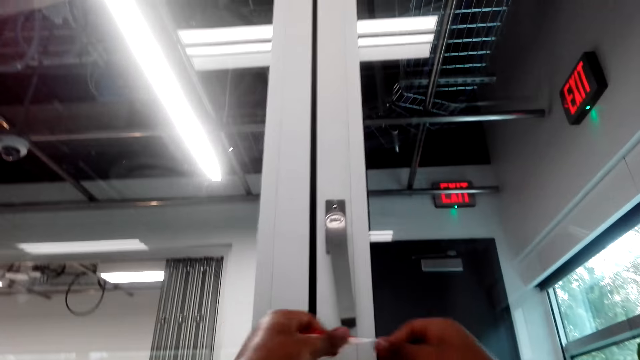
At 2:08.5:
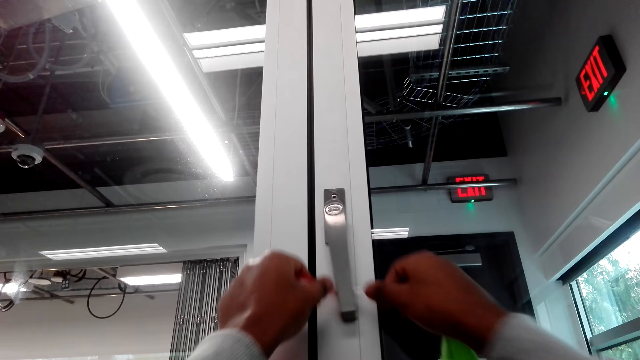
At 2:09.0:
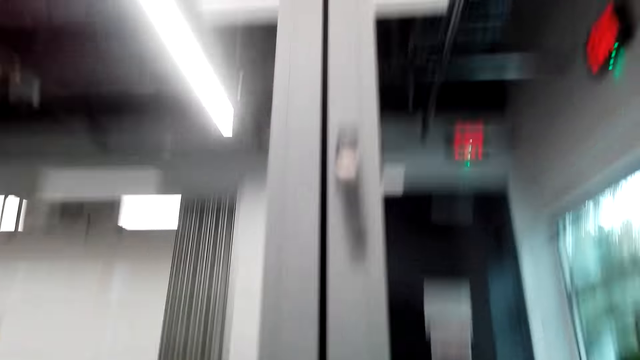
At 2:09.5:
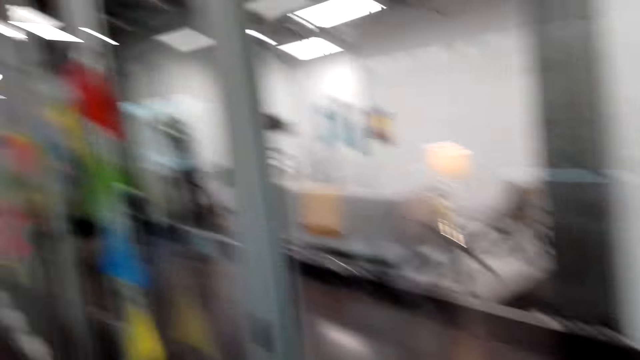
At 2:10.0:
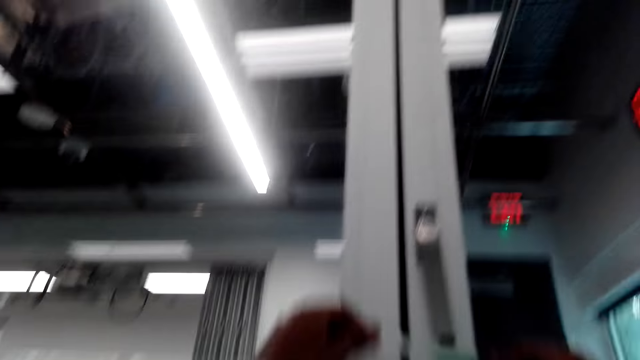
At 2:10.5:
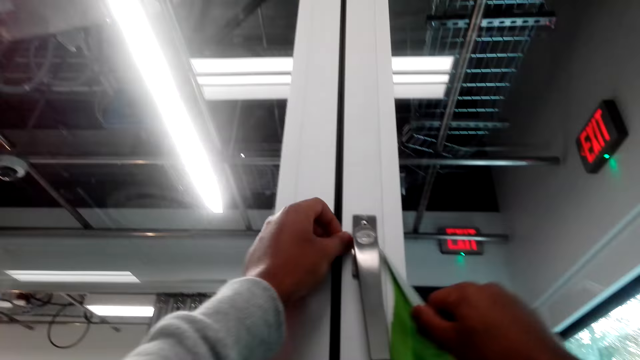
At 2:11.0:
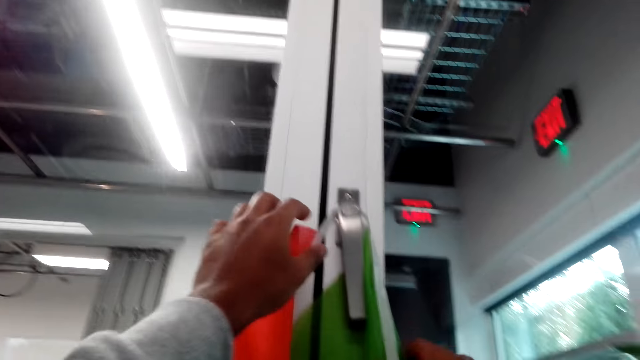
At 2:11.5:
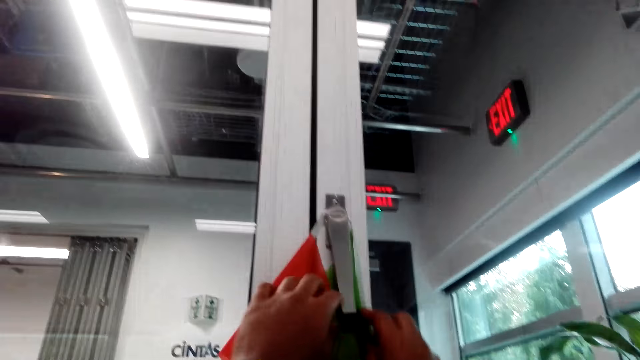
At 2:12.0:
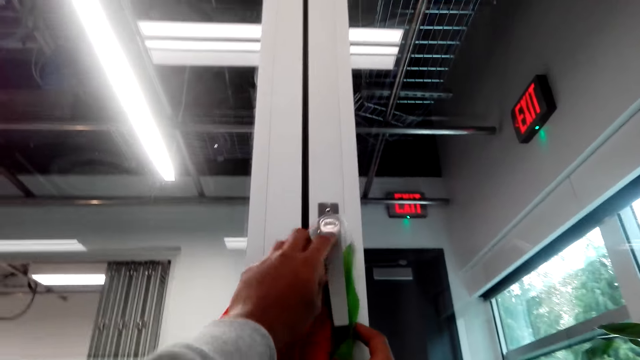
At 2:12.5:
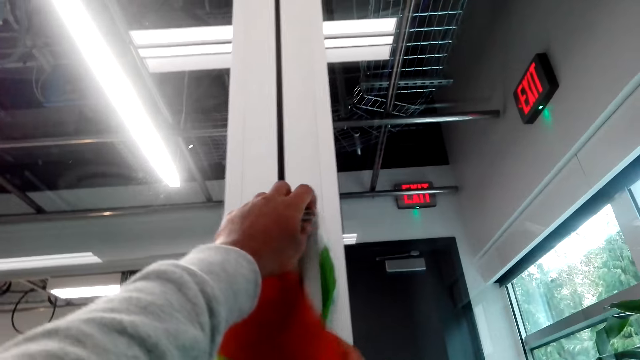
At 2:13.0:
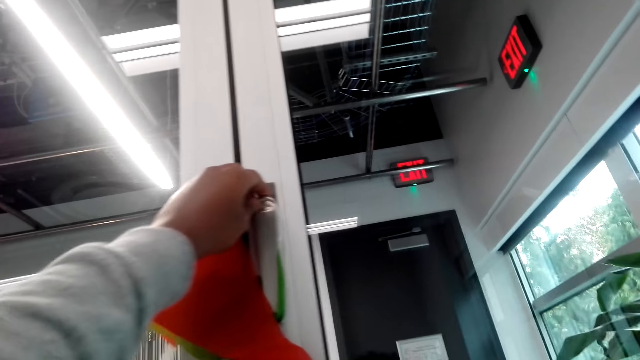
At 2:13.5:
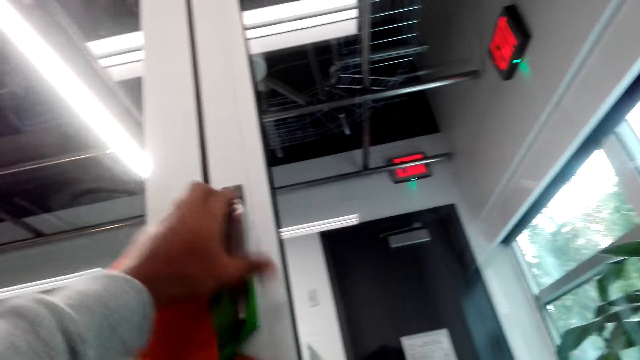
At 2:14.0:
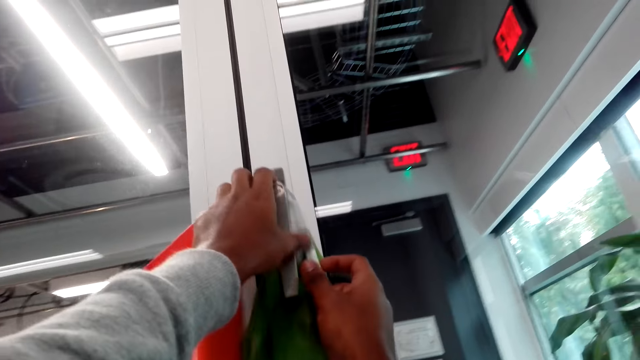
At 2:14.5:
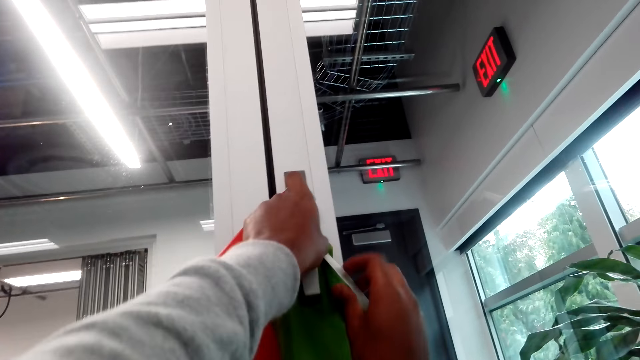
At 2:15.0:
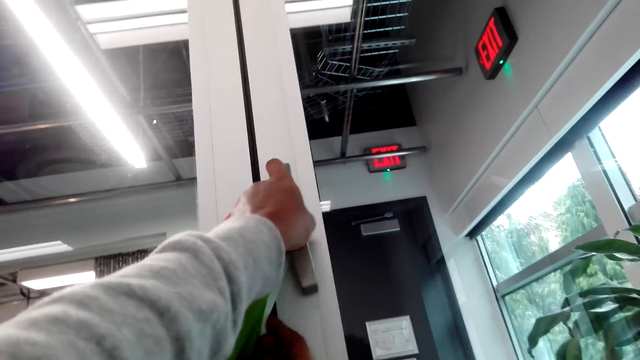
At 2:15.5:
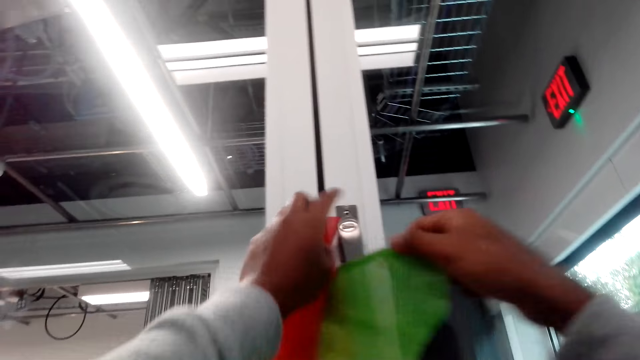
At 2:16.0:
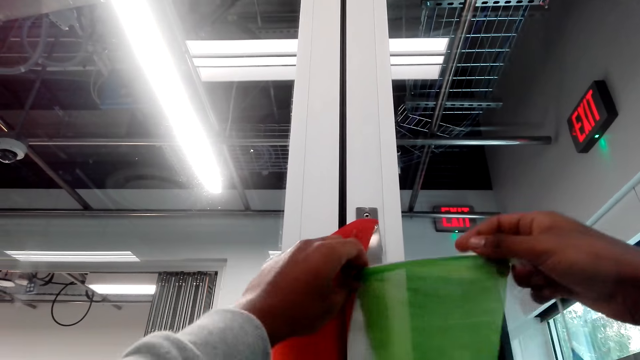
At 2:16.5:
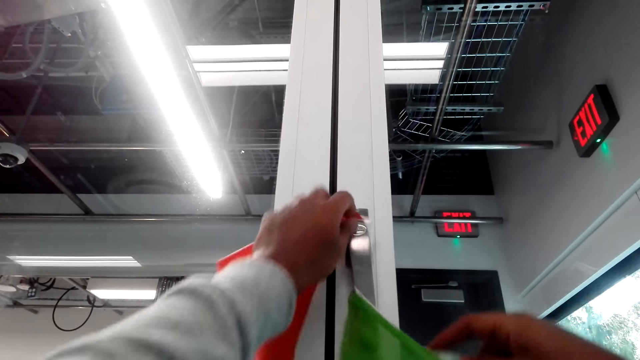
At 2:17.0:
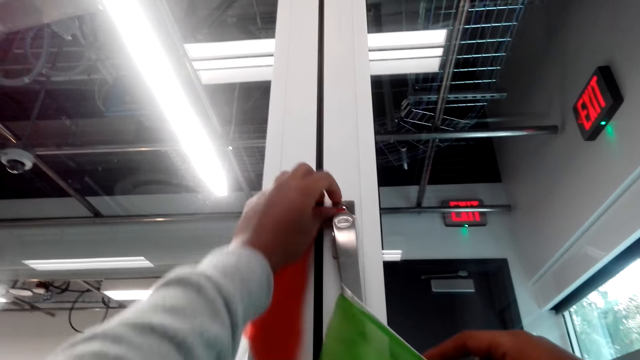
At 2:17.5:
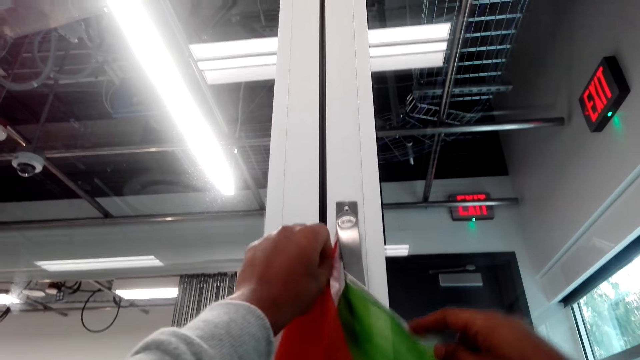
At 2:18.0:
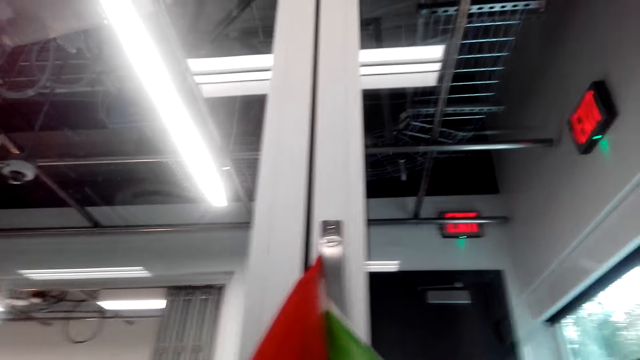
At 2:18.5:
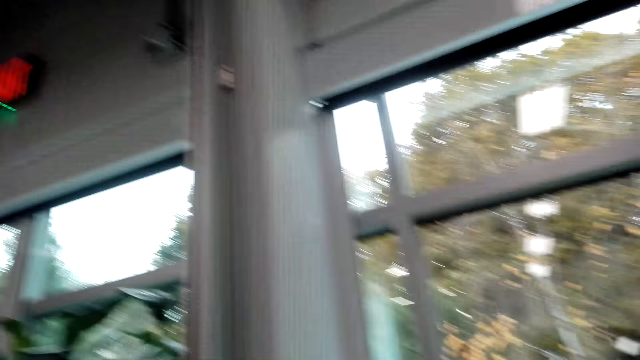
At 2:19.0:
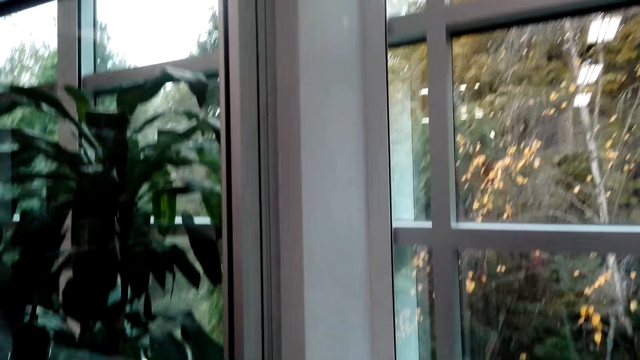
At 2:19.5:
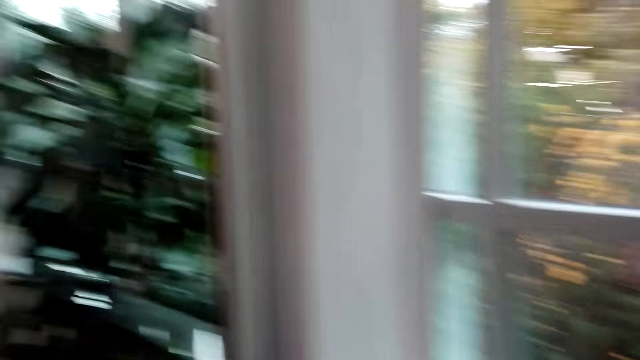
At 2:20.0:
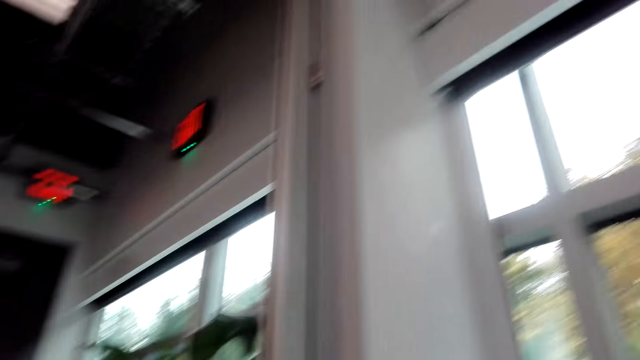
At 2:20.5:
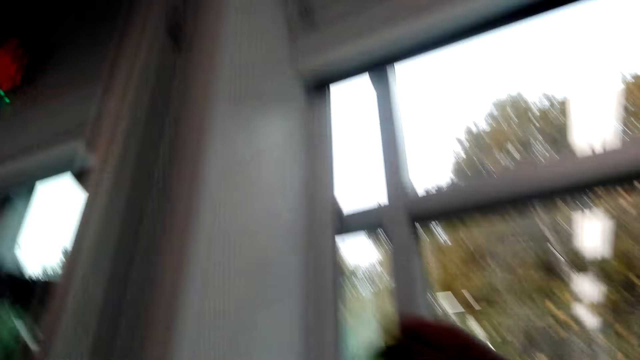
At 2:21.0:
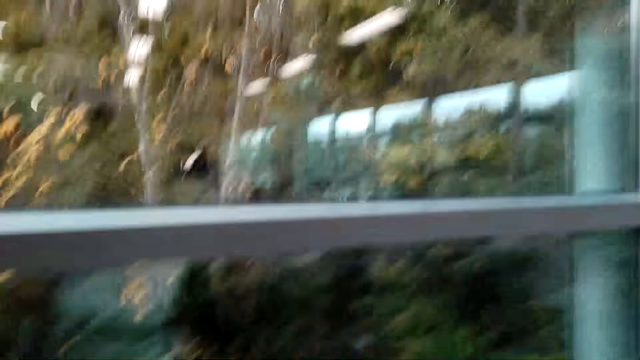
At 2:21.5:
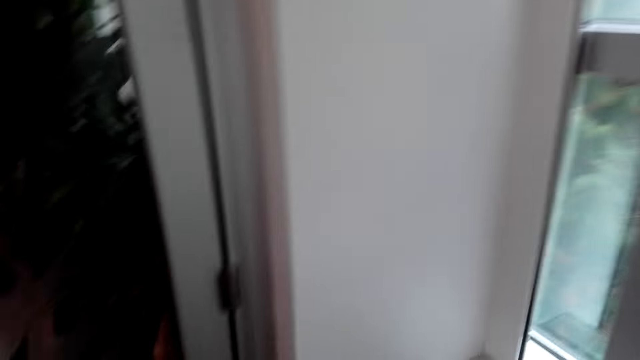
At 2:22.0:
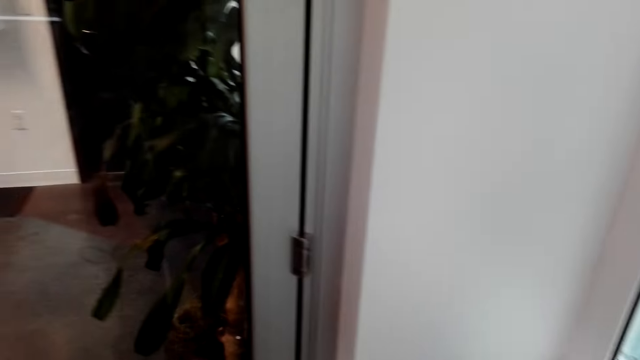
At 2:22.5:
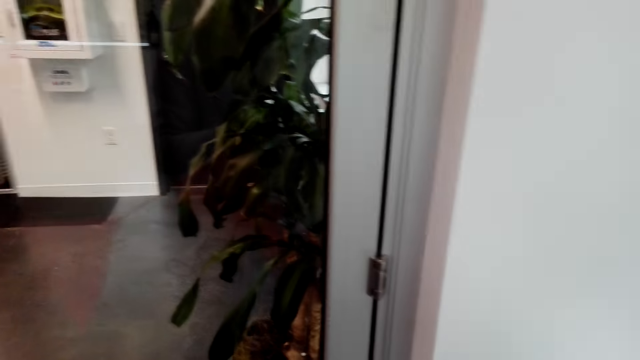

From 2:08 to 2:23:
The camera wearer puts the decorative flags on the door handle. They hang the decorative flags on the door handle. They circle the decorative flags on the door handle. They look around.

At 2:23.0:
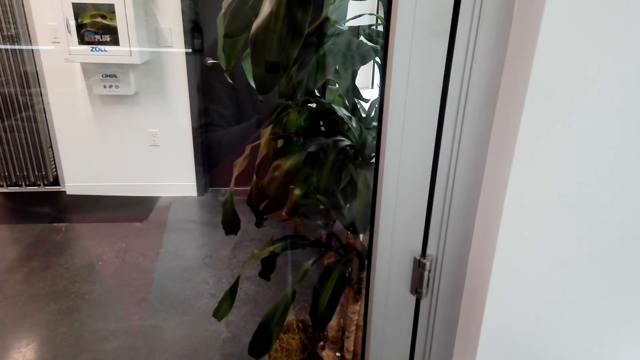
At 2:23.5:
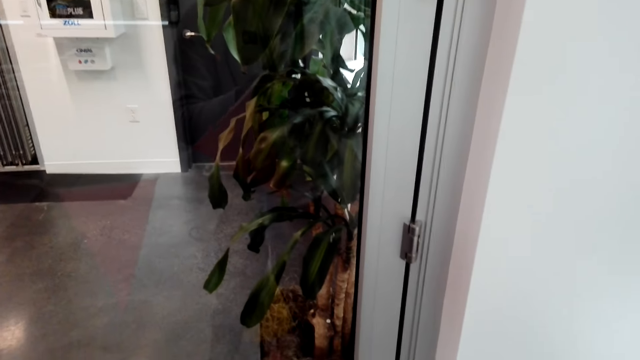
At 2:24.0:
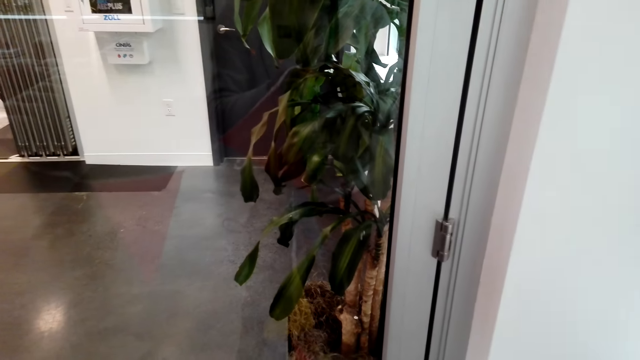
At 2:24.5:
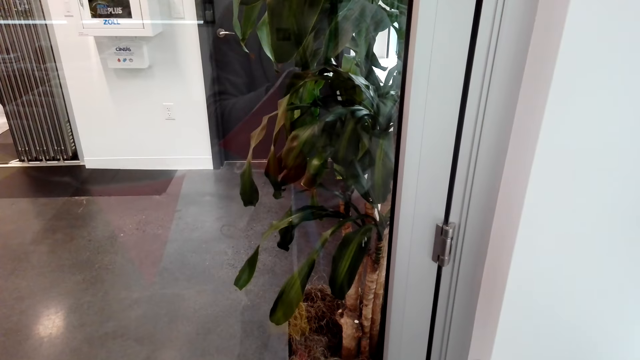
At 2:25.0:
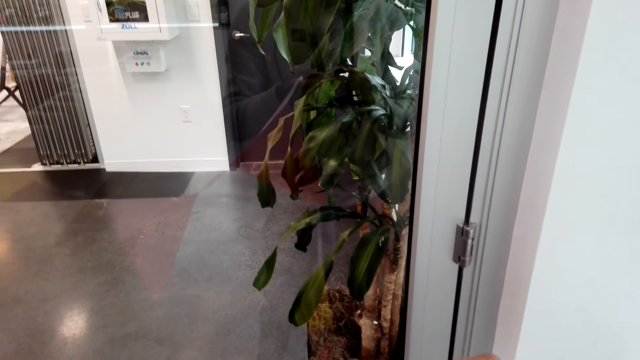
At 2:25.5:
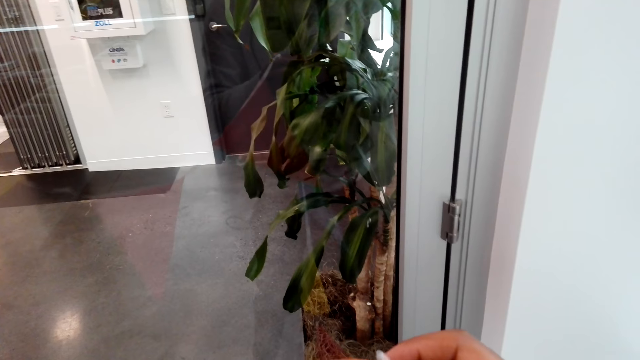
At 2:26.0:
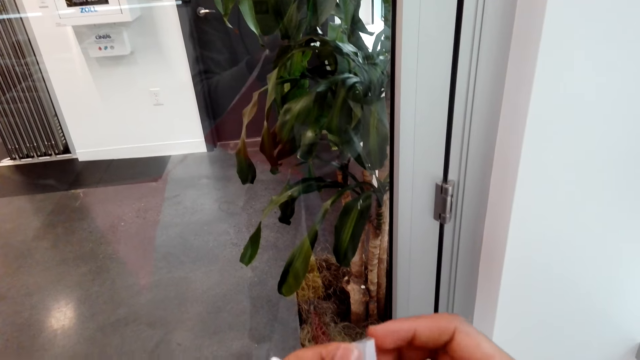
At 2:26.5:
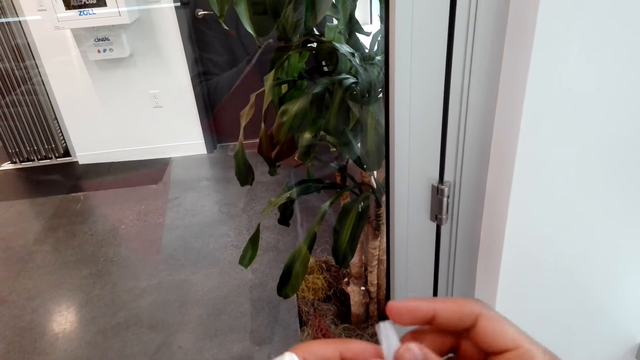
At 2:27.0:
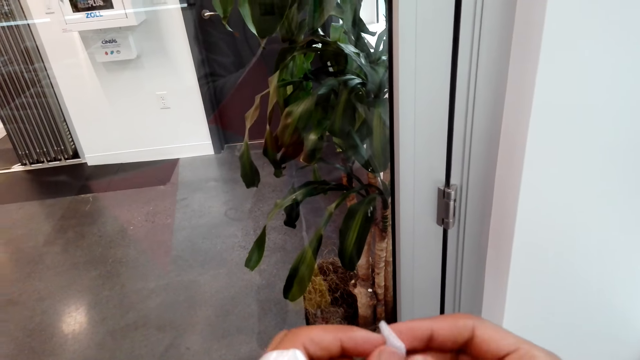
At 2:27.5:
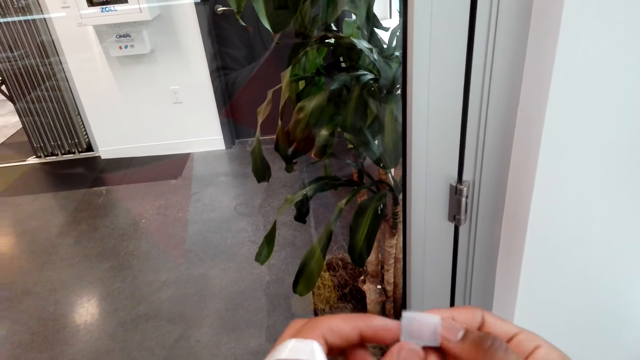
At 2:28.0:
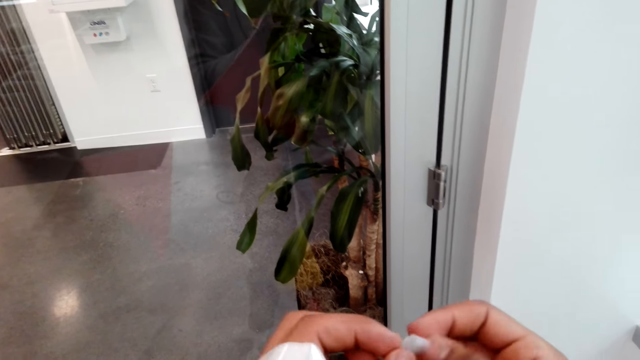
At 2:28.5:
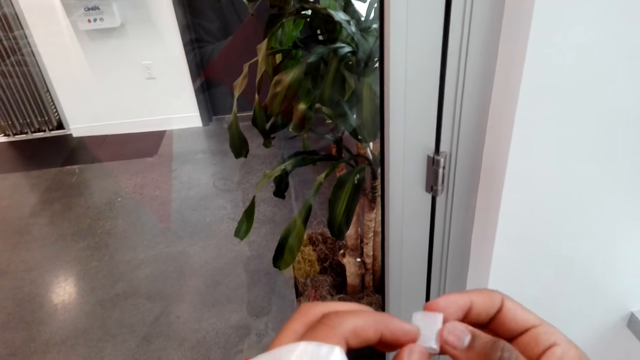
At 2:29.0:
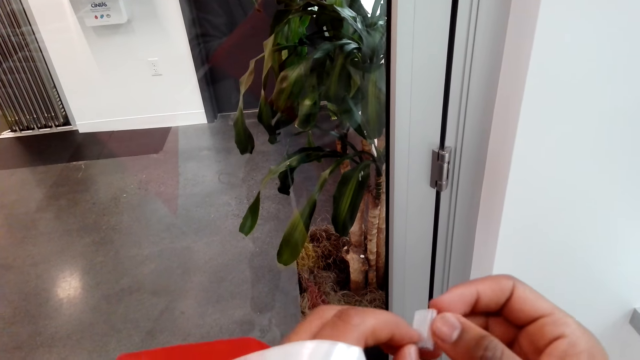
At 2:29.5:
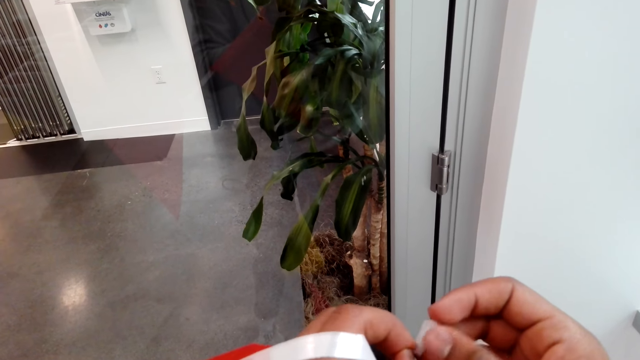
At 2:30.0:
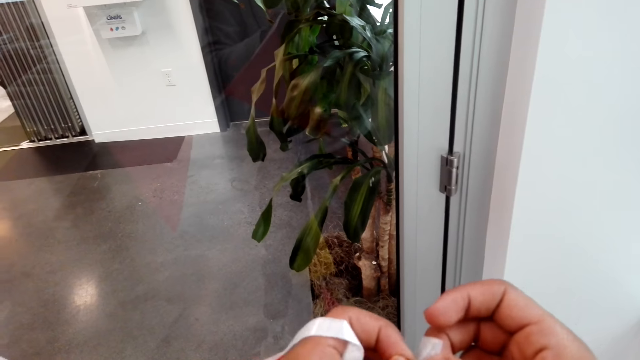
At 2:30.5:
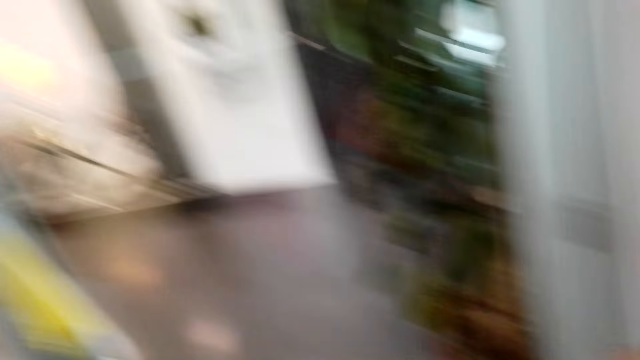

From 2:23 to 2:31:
The camera wearer stretches a sellotape. They hold a tape flag.
